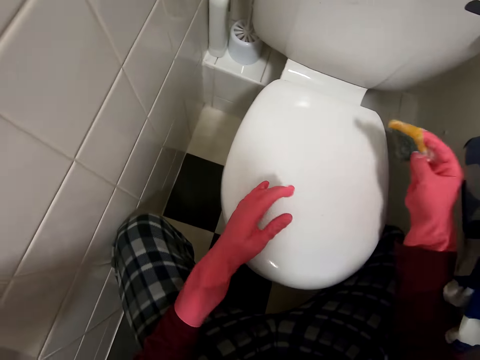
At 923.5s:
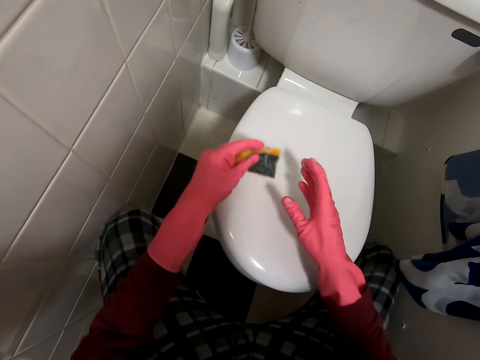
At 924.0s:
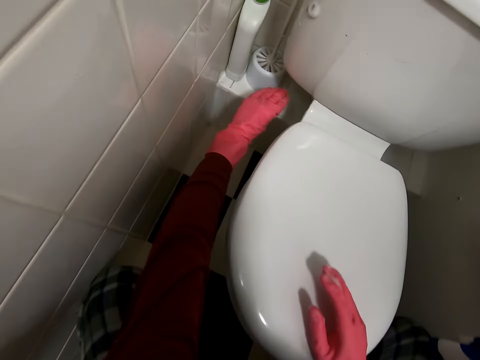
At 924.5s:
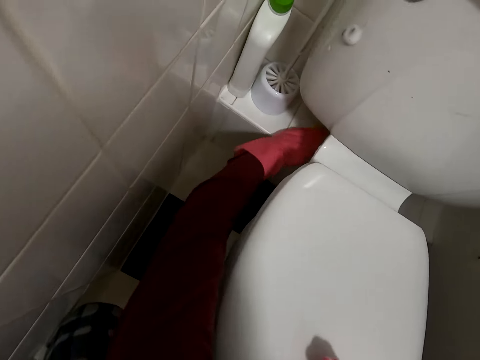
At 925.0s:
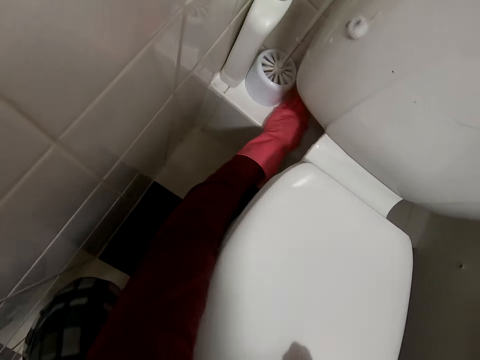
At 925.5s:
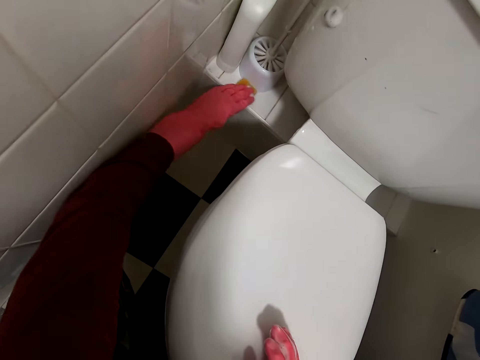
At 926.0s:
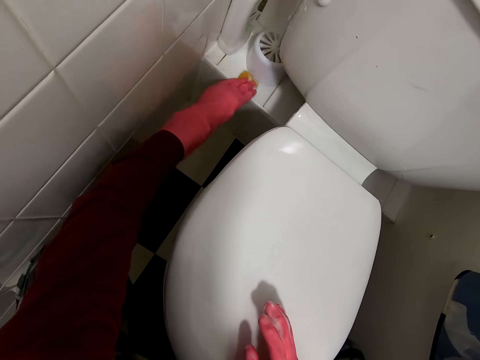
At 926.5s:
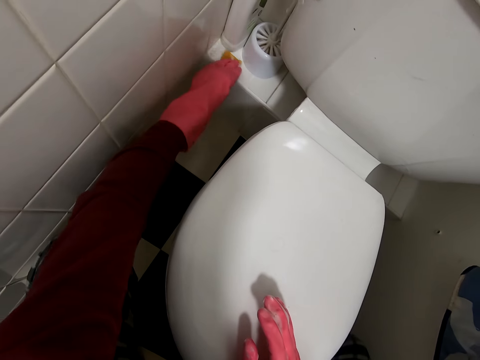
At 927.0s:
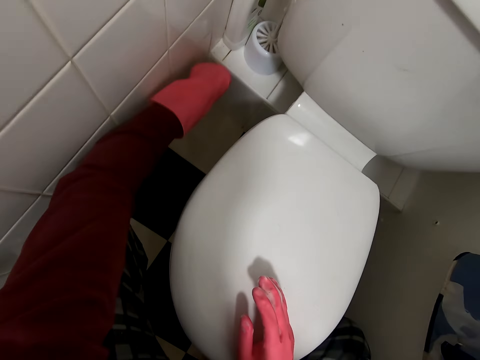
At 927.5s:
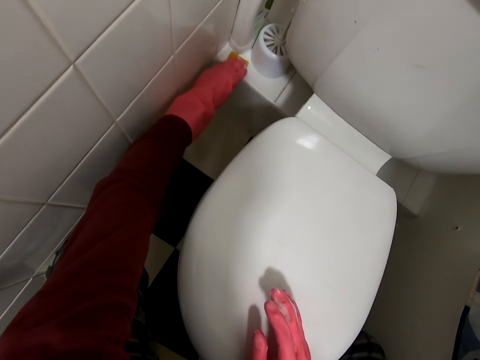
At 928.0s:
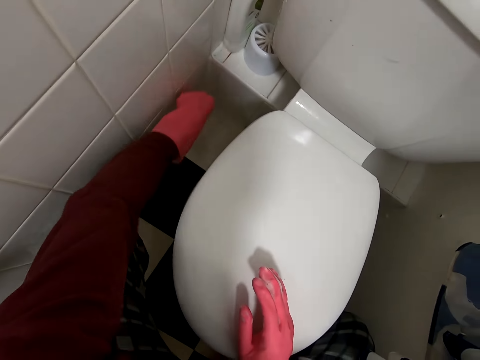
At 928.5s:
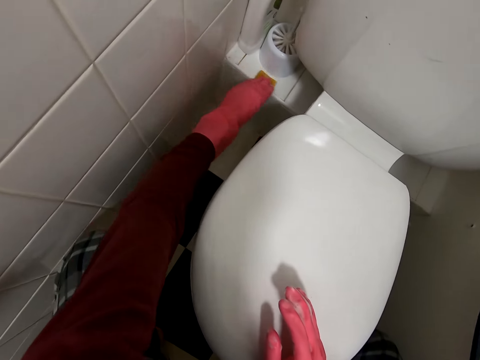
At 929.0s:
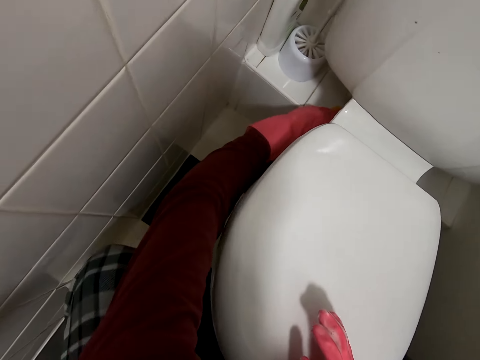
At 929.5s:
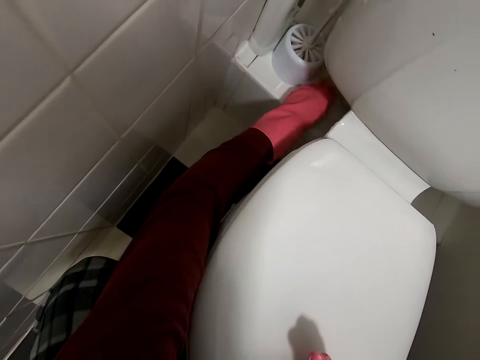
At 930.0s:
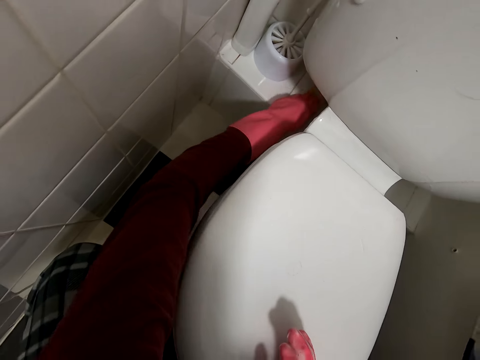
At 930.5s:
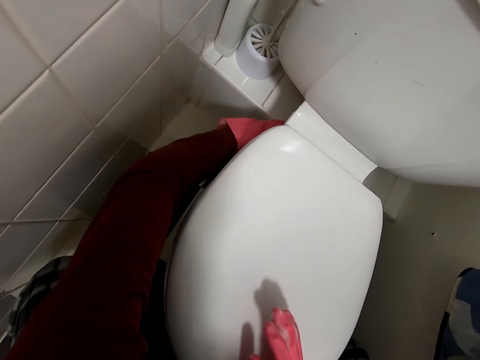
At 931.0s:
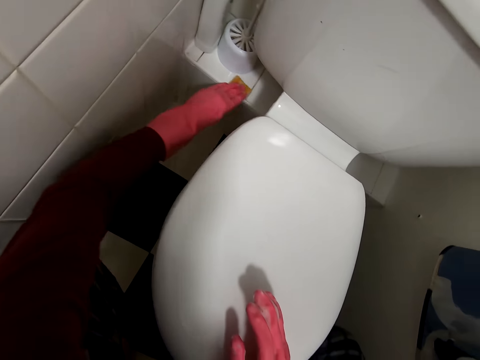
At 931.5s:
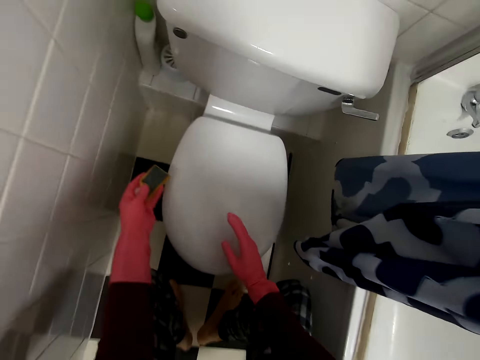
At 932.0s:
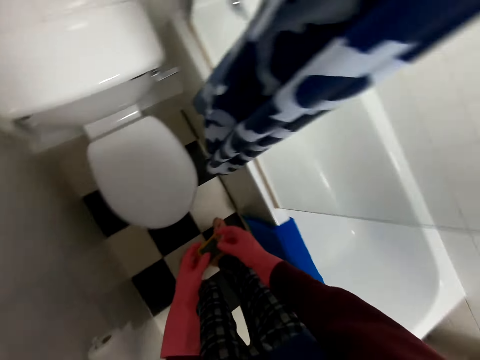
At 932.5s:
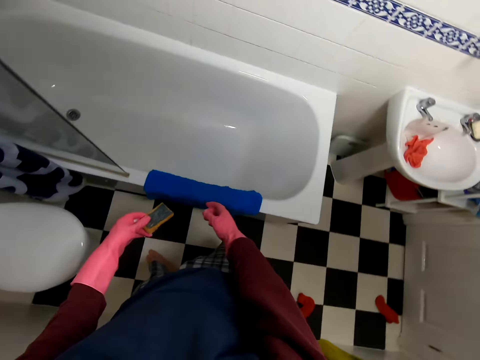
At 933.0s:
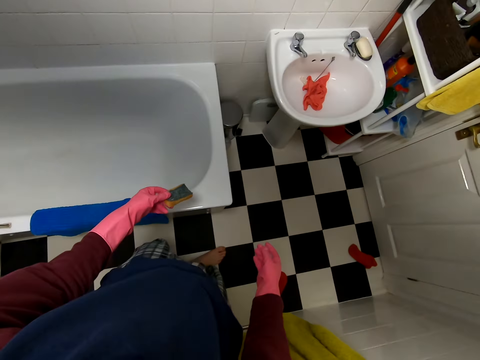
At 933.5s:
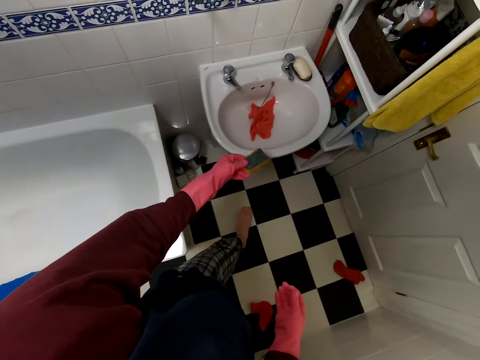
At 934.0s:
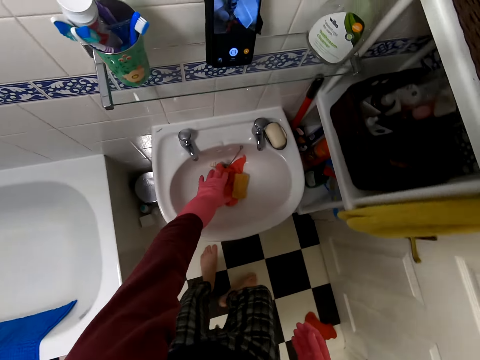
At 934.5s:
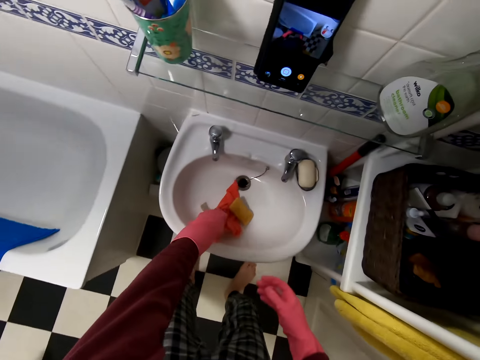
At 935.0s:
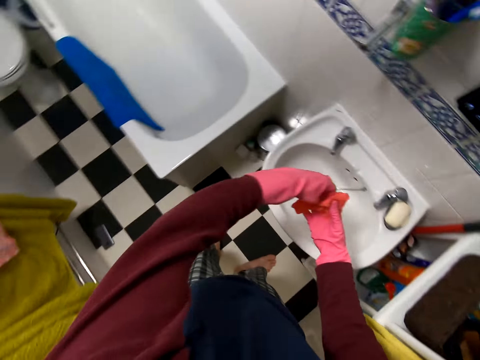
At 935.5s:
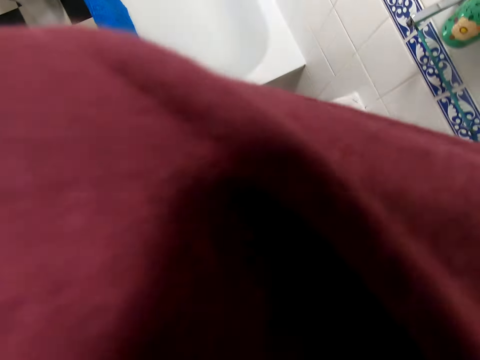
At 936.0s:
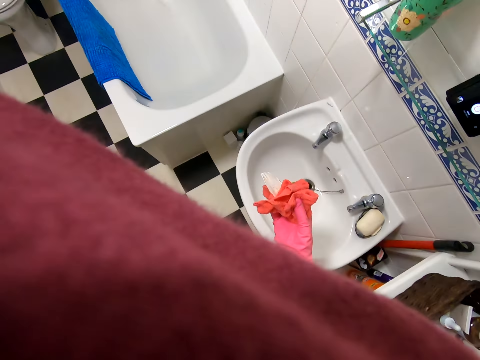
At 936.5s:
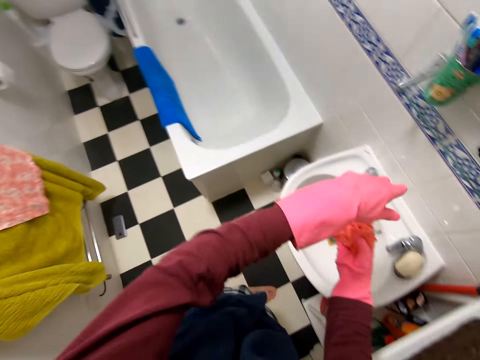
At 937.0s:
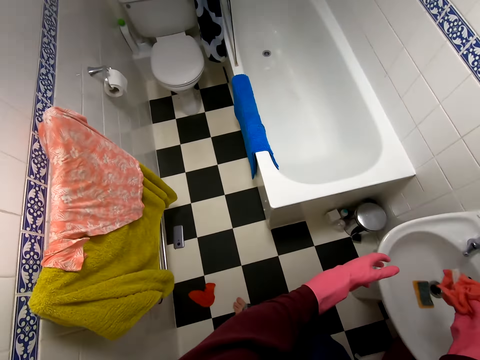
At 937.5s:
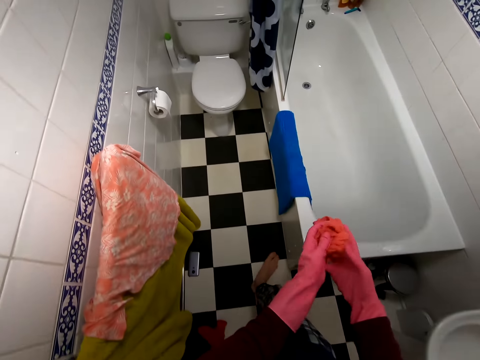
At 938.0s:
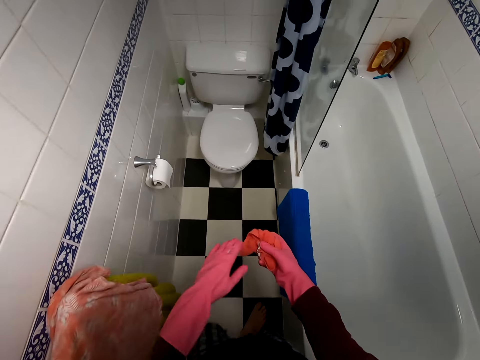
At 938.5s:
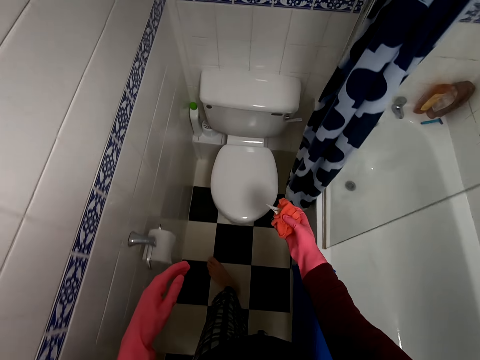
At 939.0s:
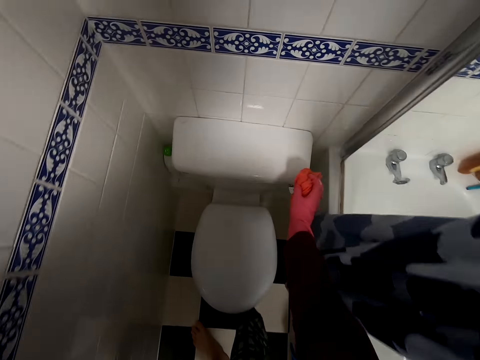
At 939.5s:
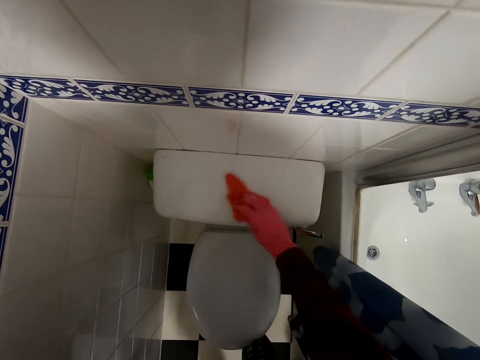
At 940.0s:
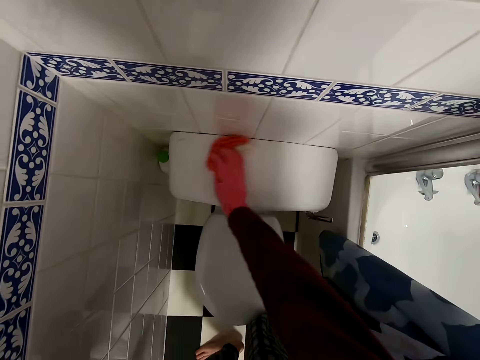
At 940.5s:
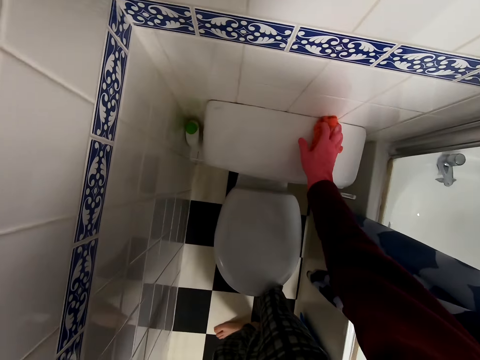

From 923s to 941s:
The camera wearer places the sponge in her left hand. She cleans the tiles with the sponge. She stands up. She walks towards the sink. She throws the sponge in the sink. She picks up the cloth. She places the cloth in her right hand. She wipes the camera. She walks towards the toilet. She moves the cloth in her hands. She walks towards the toilet. She wipes the cistern with the cloth.

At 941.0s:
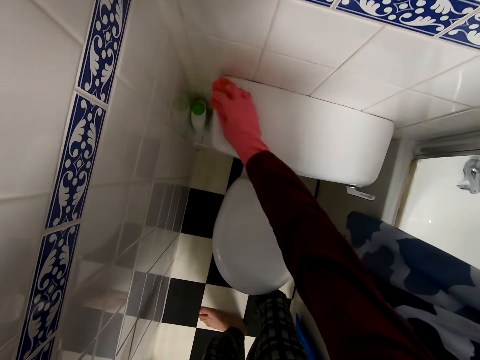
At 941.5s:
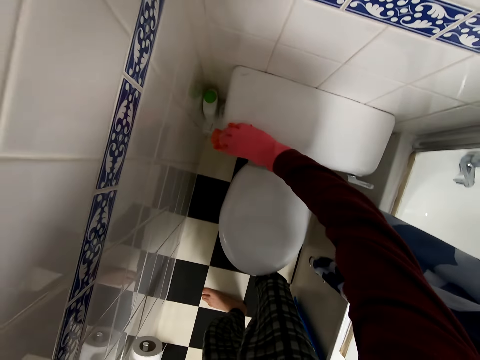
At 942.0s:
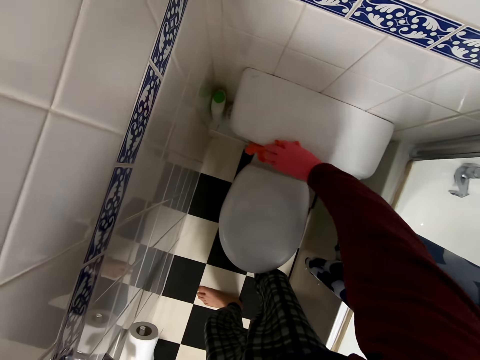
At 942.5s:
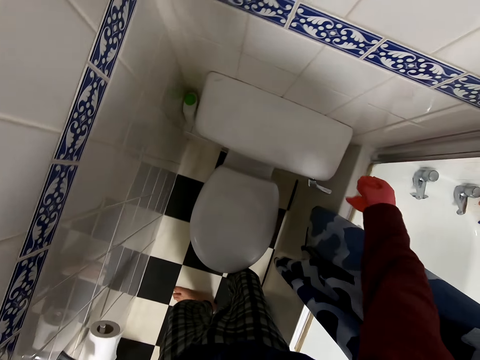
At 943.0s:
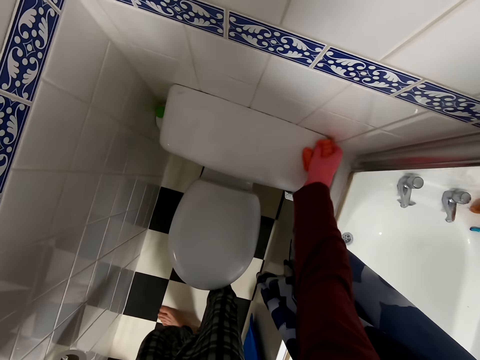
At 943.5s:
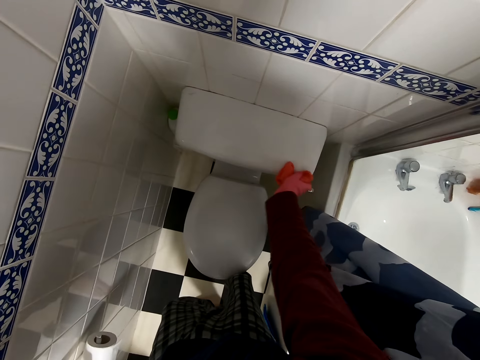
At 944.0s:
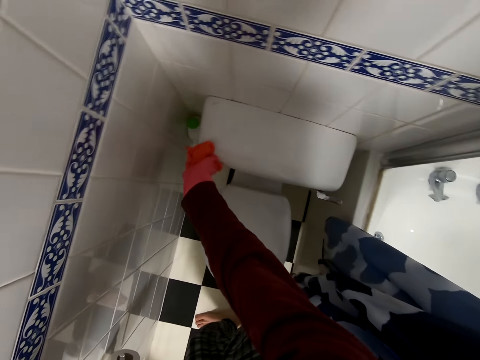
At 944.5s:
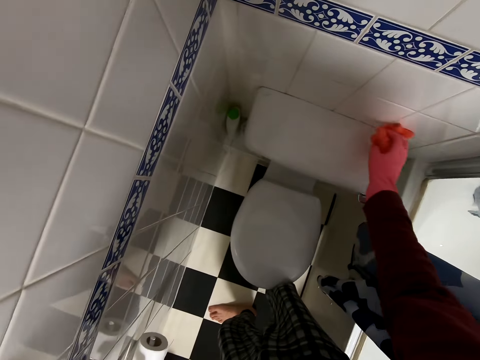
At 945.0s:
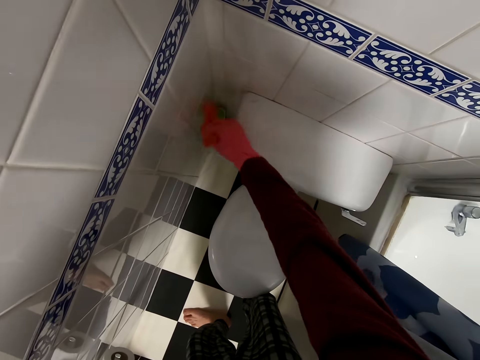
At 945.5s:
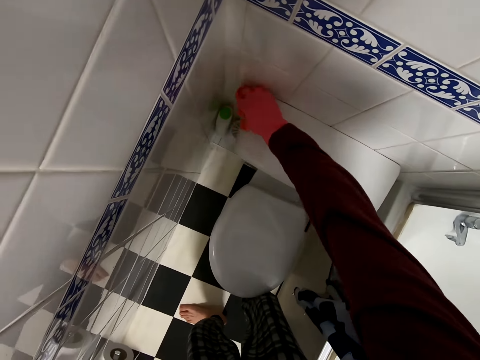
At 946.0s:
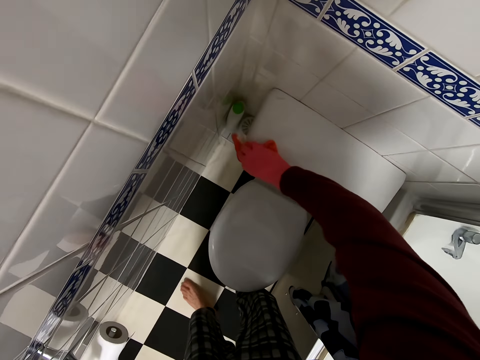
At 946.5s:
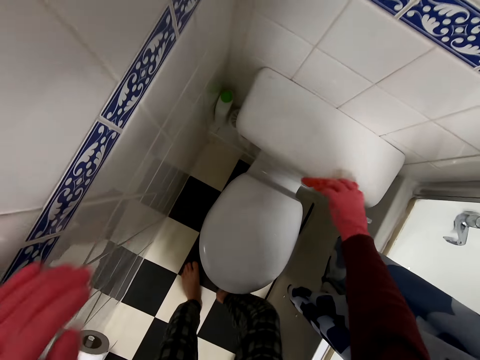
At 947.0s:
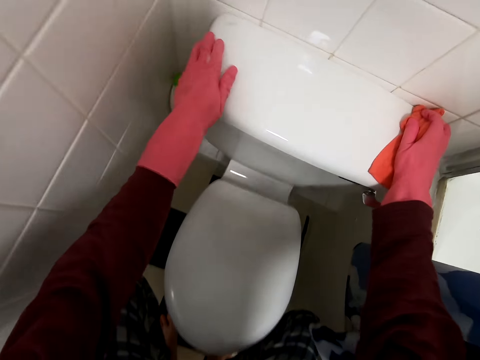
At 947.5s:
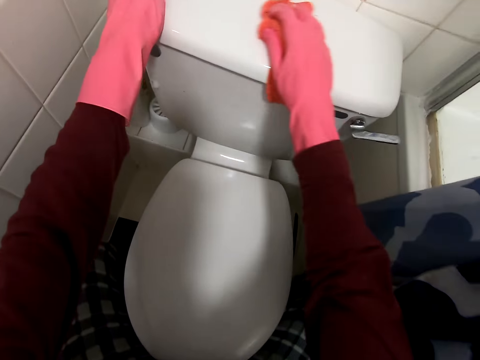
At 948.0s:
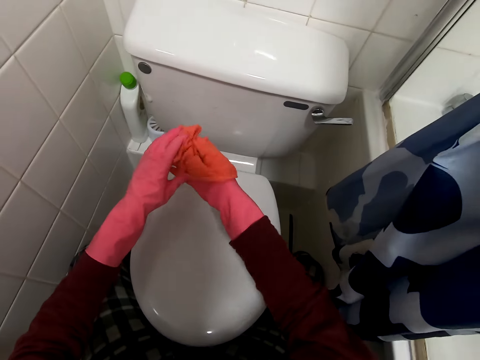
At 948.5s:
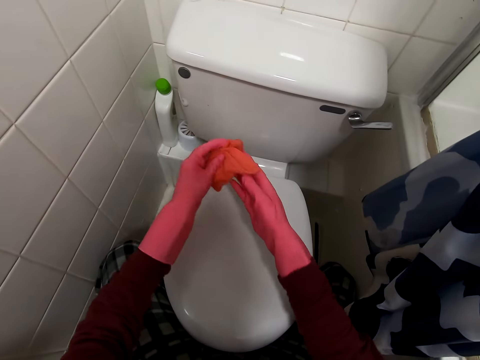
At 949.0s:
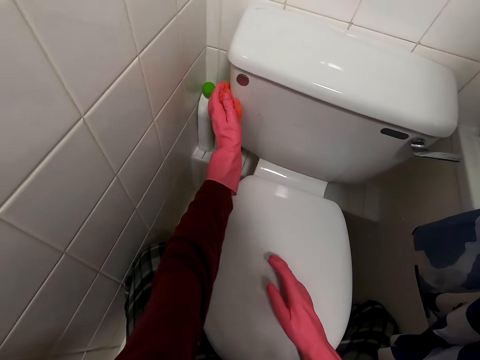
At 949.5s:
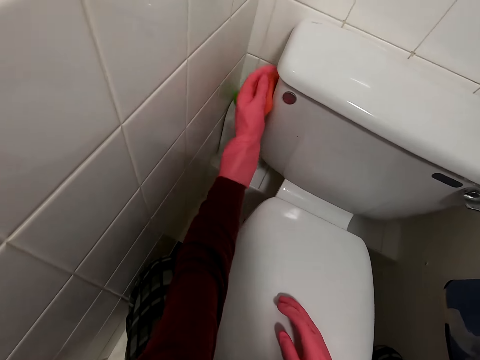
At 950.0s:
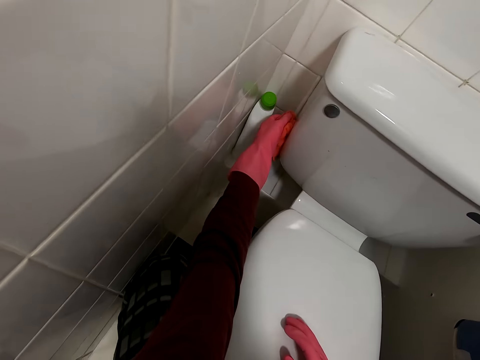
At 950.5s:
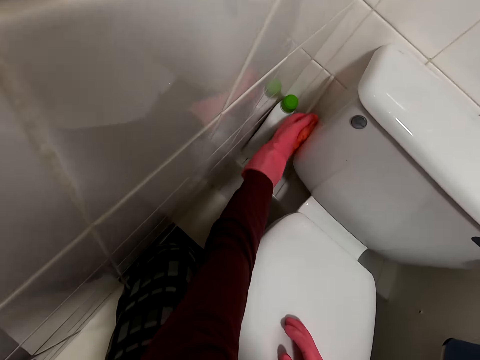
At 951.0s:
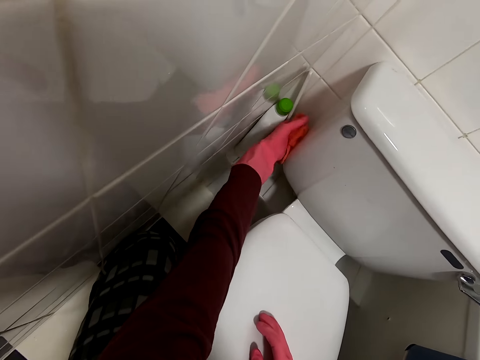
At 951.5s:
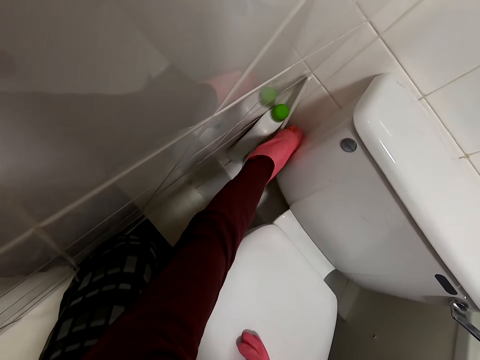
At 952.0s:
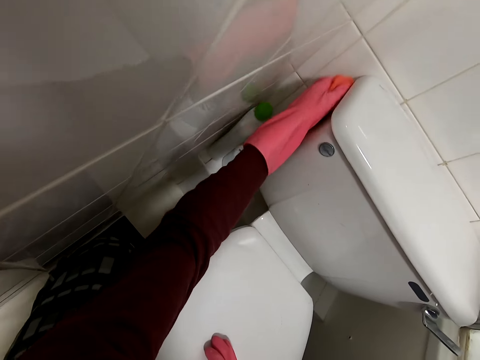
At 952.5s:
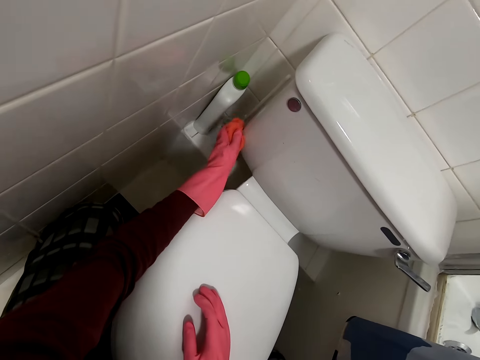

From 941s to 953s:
The camera wearer squats. She wipes the cistern with the cloth. She places the cloth in her left hand. She wipes the cistern with the cloth.
